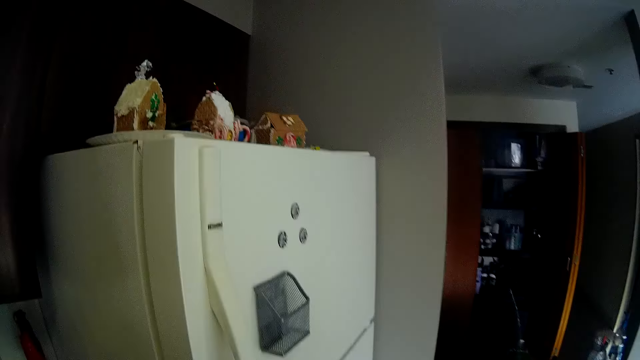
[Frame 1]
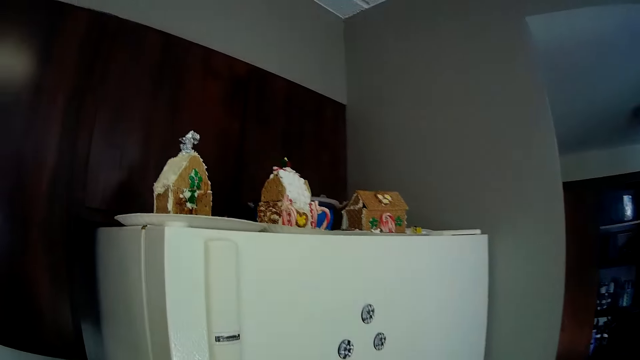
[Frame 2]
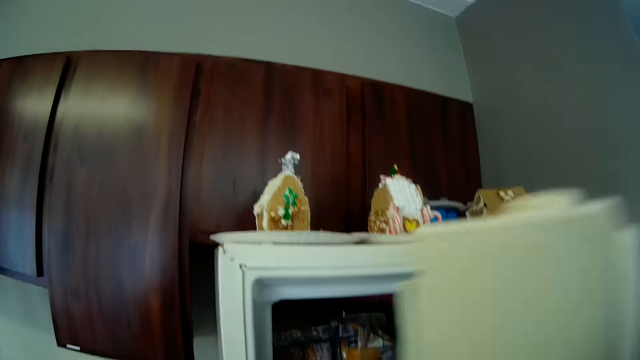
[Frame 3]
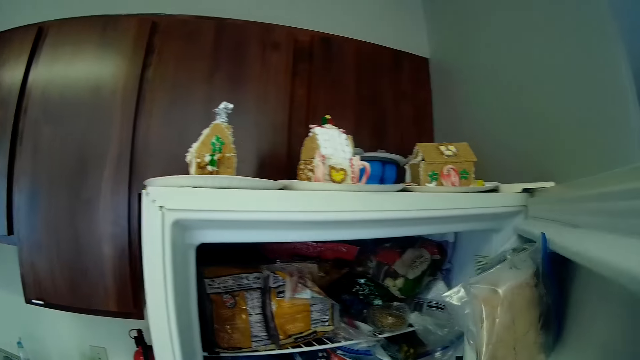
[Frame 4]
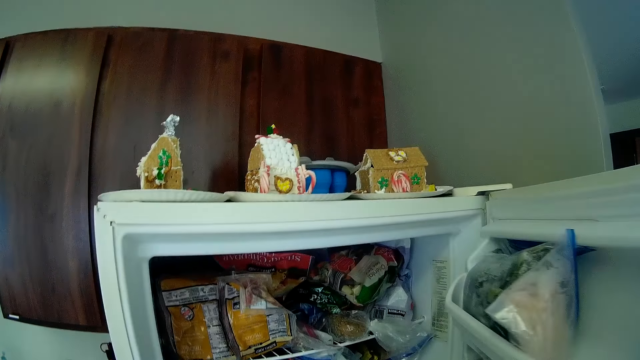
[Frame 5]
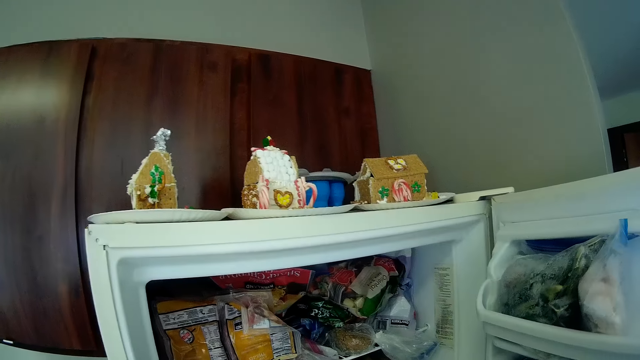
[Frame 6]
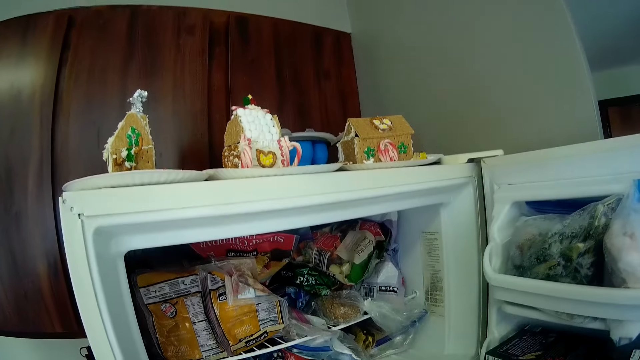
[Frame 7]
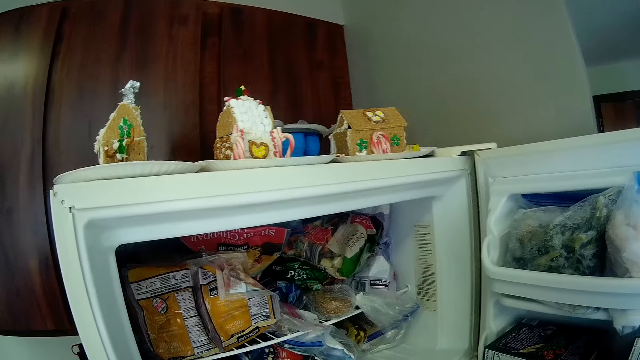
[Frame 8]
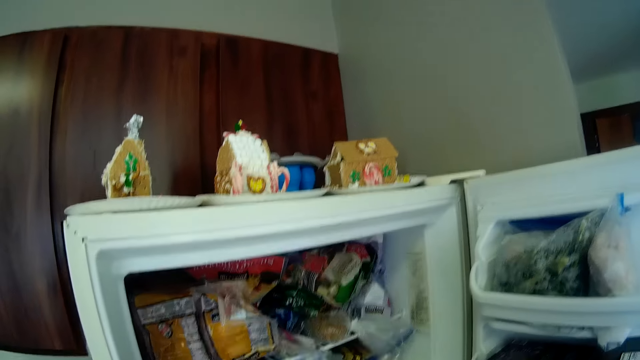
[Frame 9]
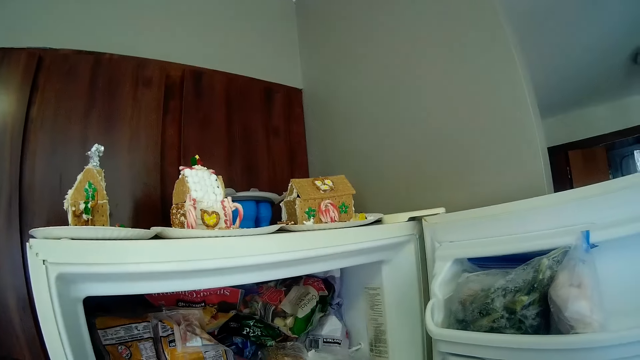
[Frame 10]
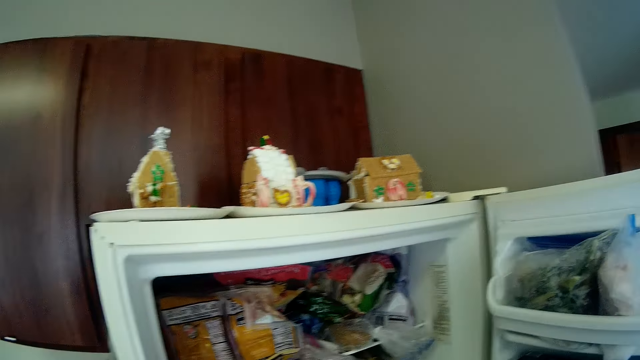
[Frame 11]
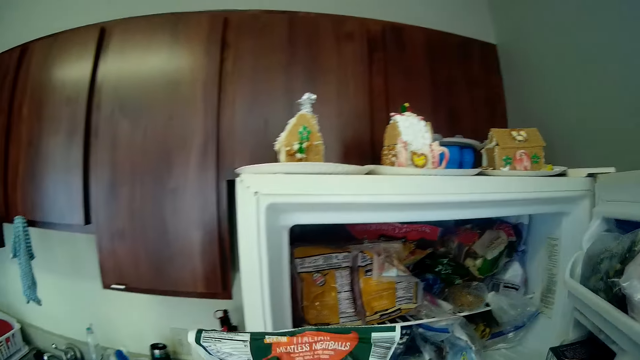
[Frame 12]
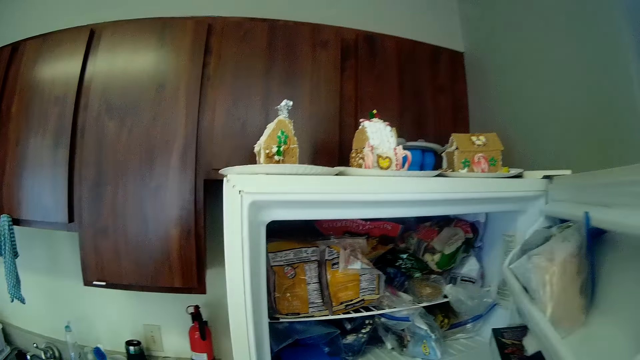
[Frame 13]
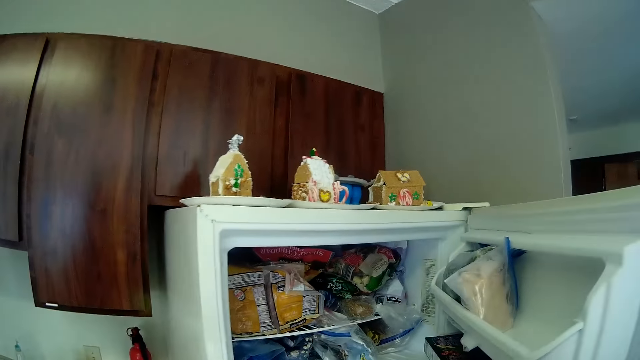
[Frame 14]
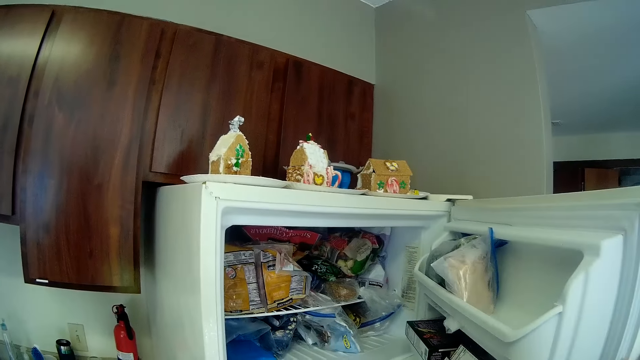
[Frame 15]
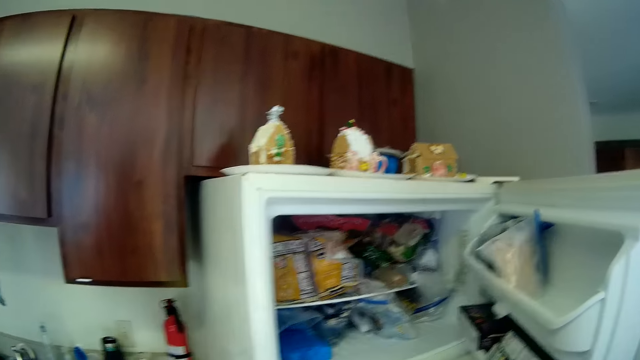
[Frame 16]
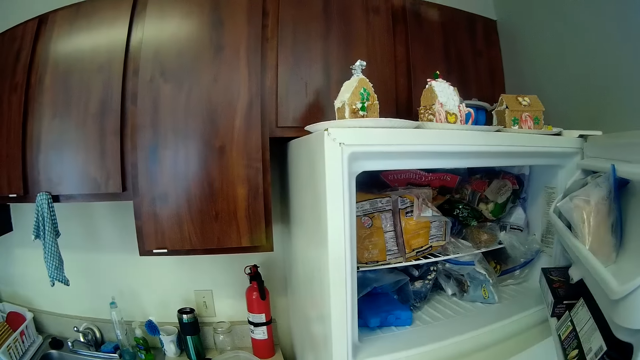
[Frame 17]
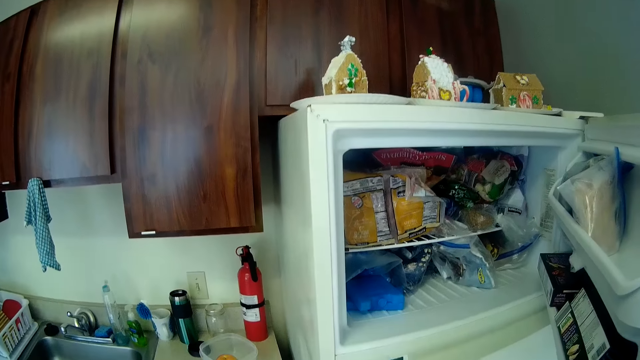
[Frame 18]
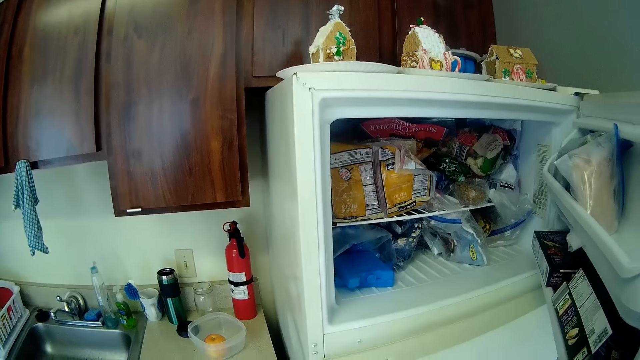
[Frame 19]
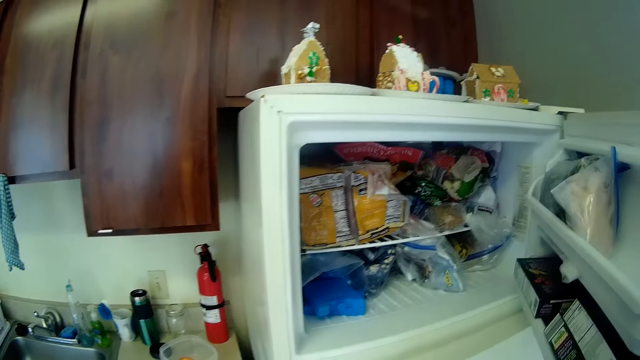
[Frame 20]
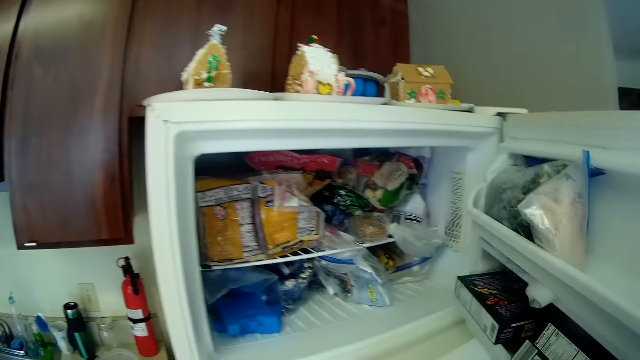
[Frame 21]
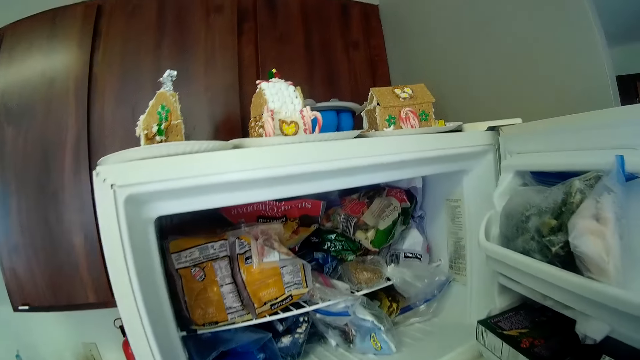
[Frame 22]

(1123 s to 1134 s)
The camera wearer opens the fridge with her right hand. She picks up a pack of crabs from the fridge with her left hand.

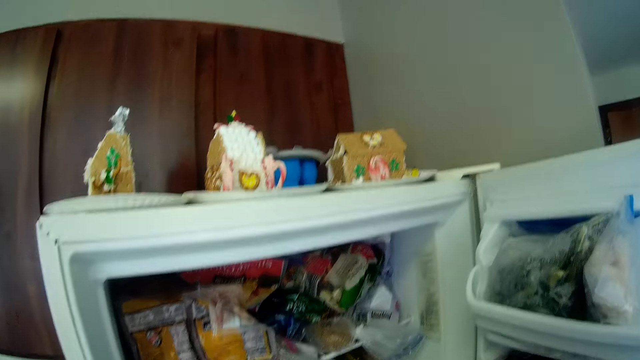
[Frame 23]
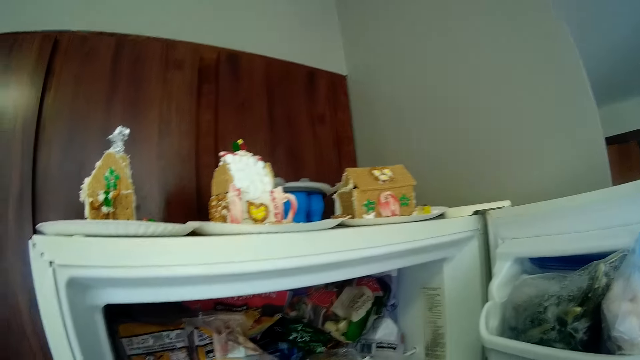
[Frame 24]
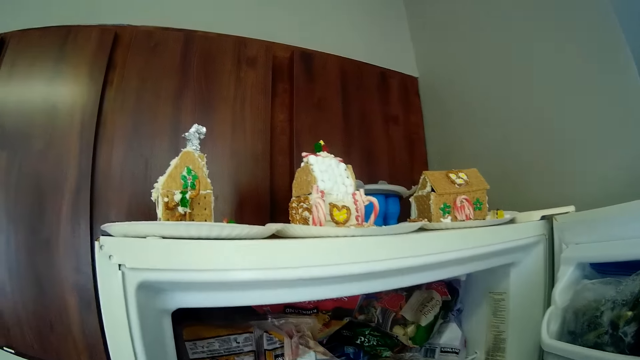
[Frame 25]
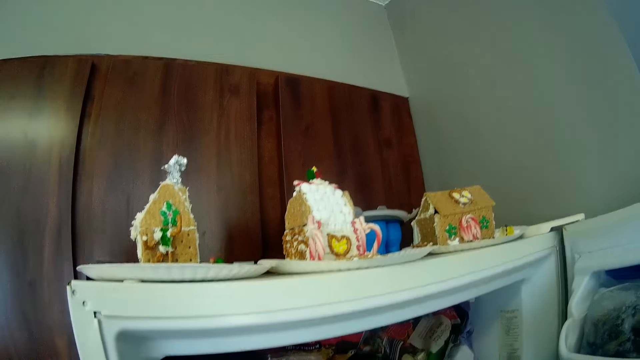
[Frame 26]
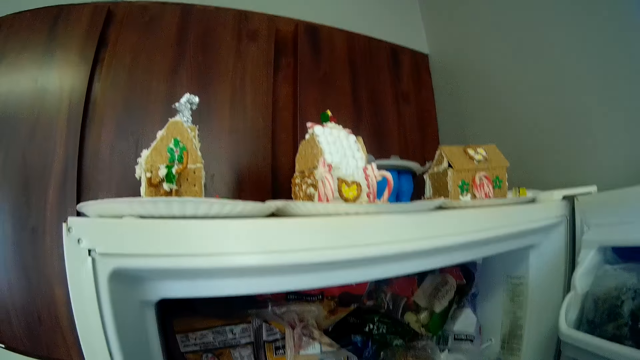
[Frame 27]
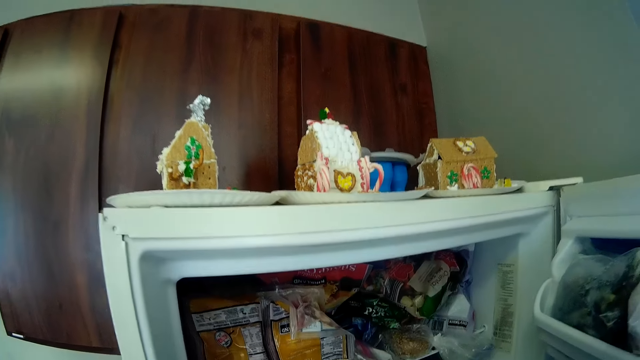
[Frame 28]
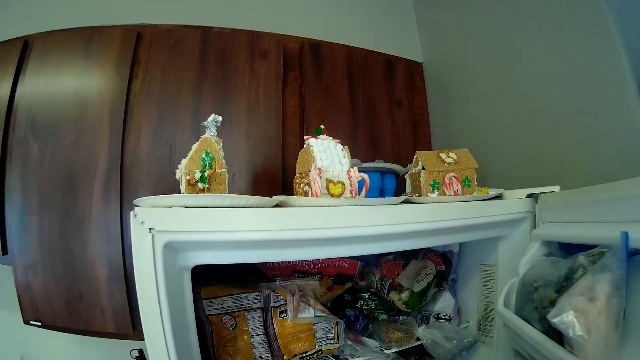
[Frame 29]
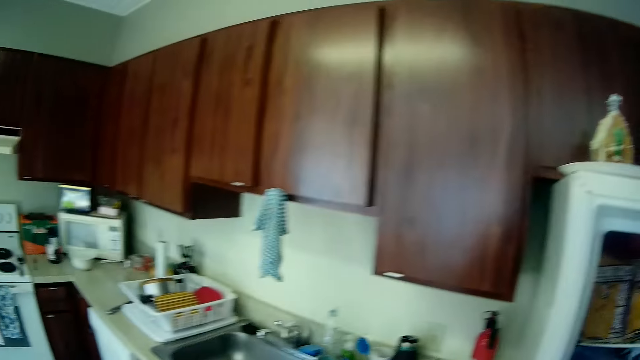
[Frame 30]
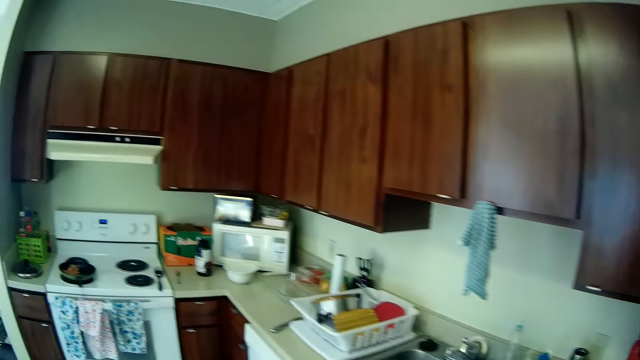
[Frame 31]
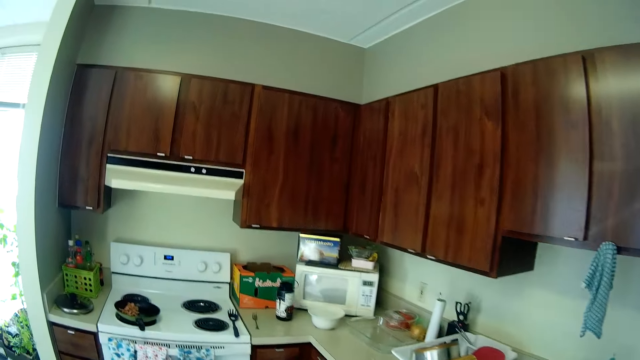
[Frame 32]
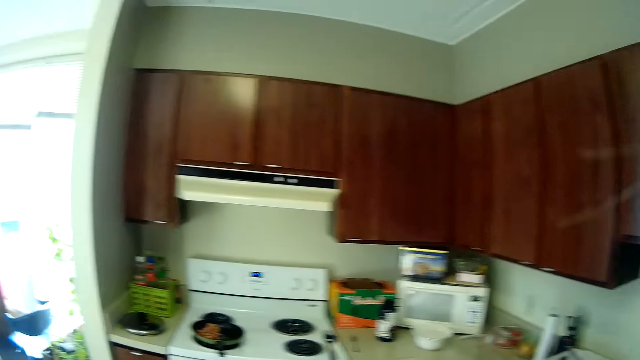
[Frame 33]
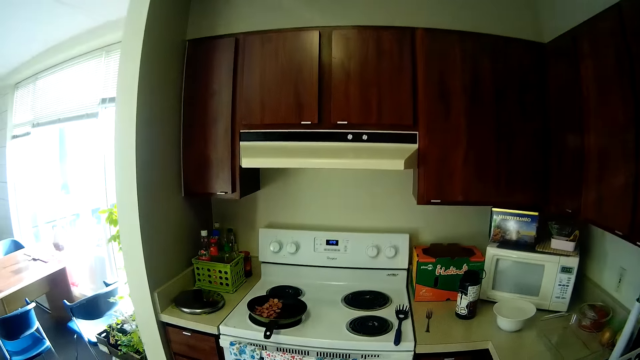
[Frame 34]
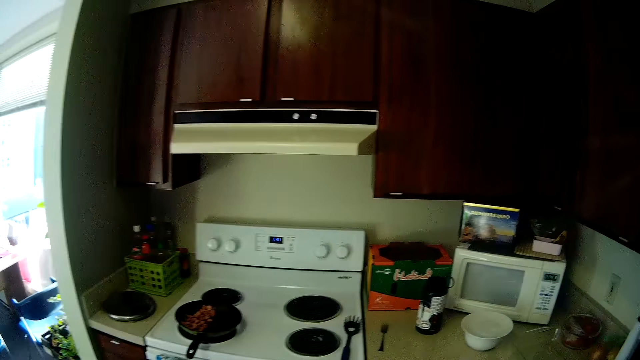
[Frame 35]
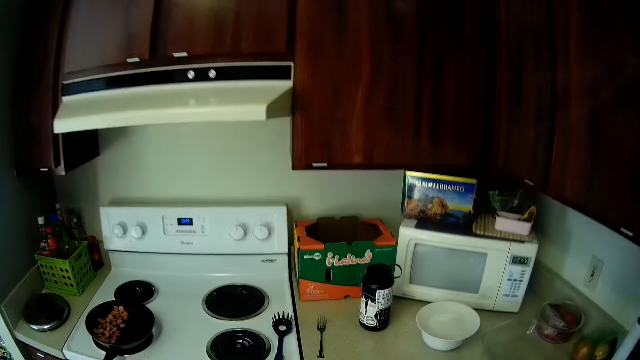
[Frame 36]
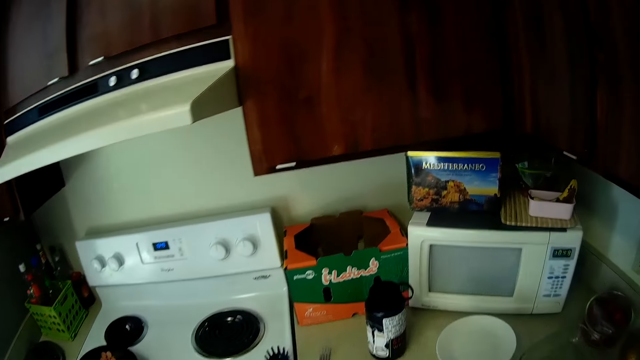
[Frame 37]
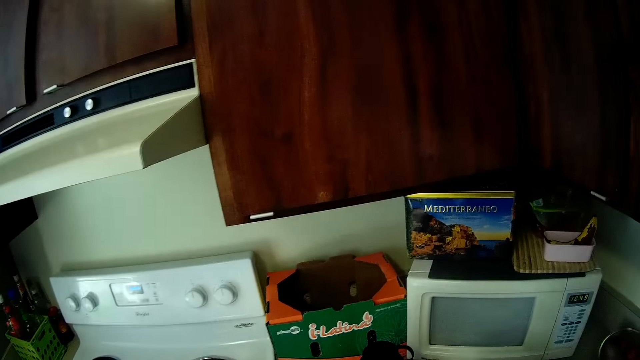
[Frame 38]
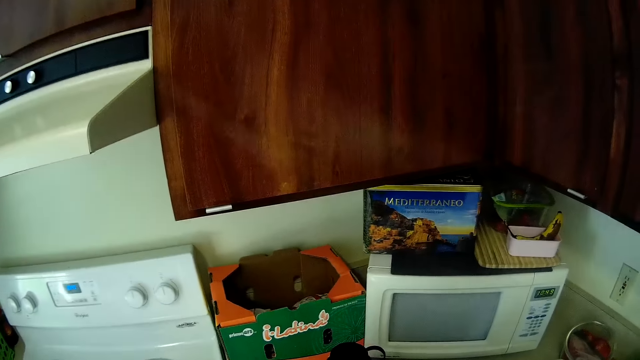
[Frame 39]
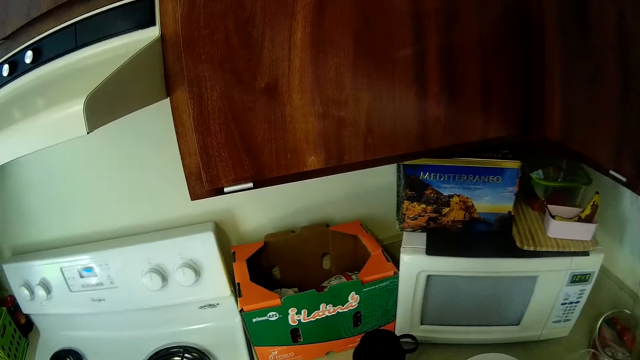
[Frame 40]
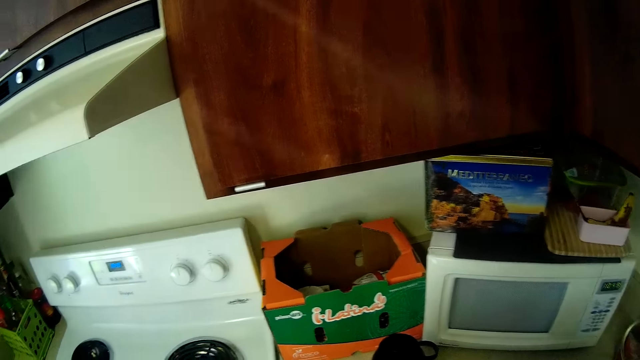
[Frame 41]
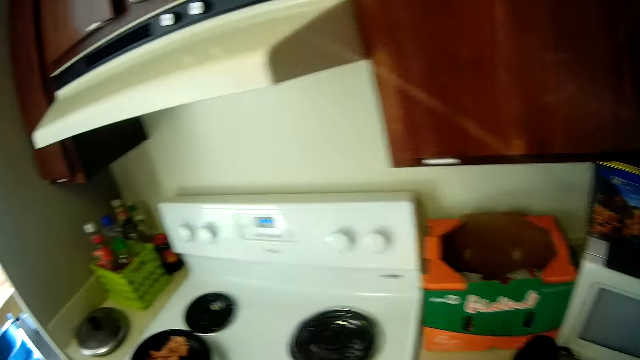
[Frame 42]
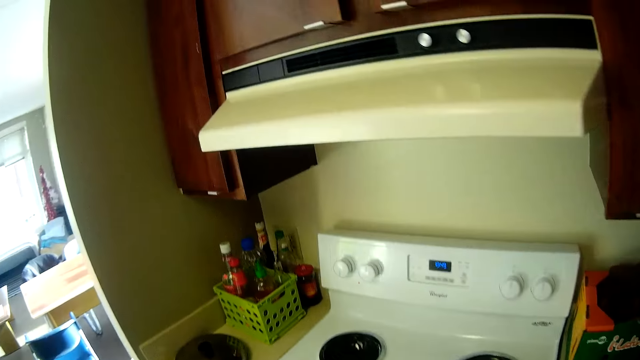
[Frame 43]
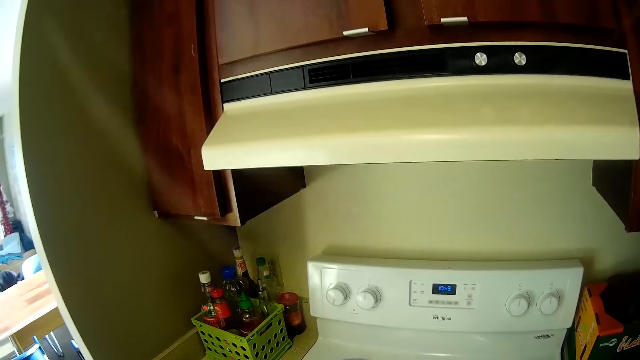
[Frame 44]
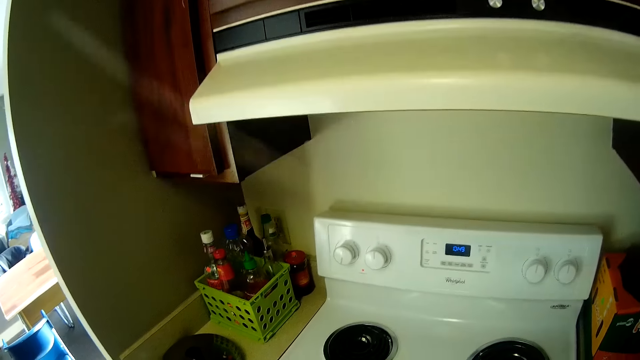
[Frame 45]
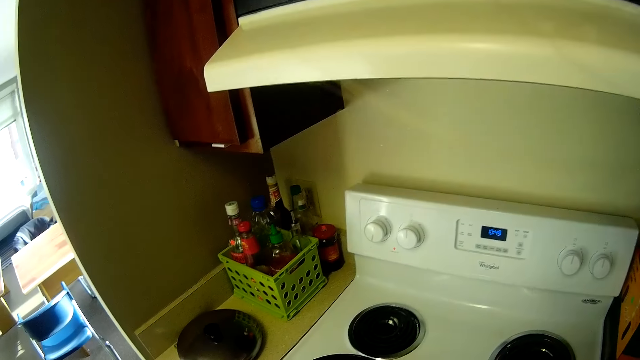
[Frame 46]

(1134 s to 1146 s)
The camera wearer picks up a pack of veggies from the fridge with her left hand. She closes the fridge with her right hand. She looks around.
